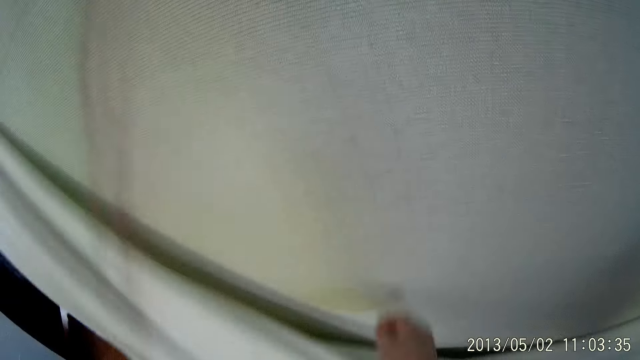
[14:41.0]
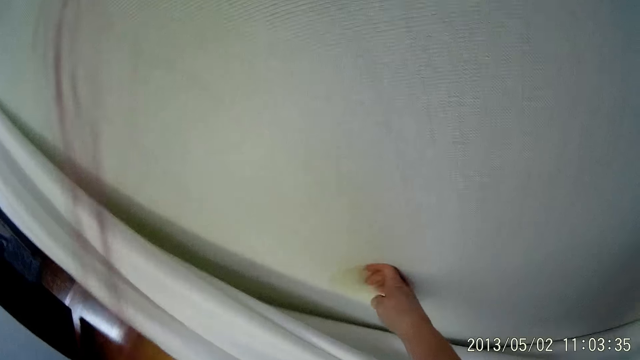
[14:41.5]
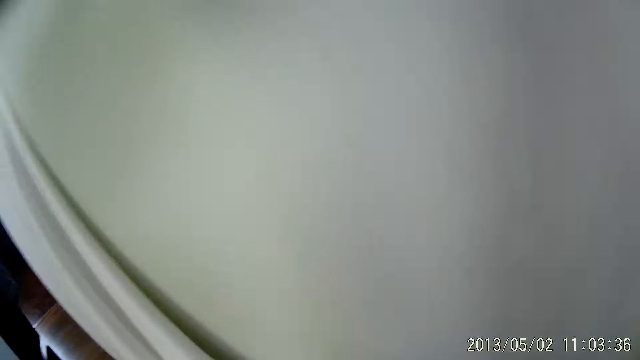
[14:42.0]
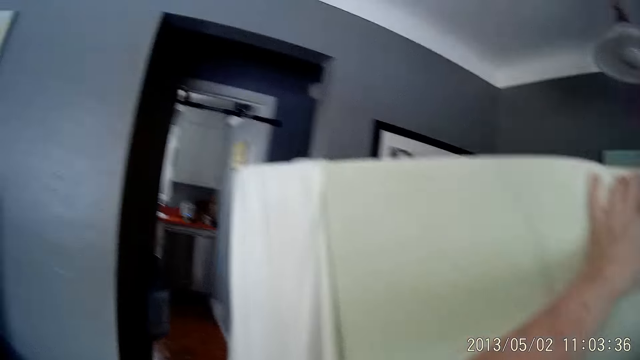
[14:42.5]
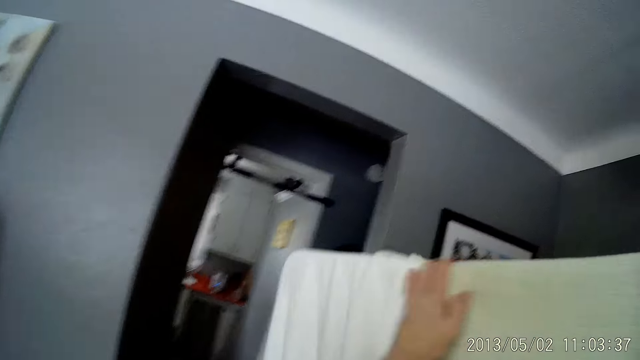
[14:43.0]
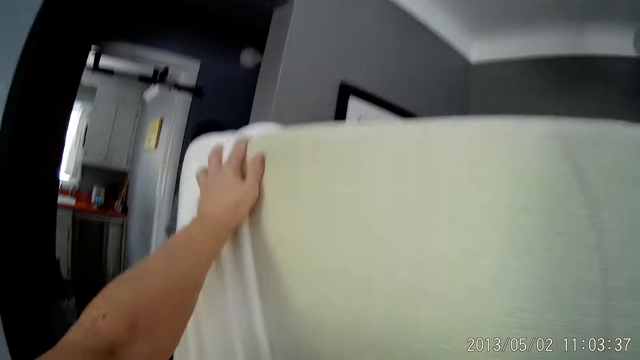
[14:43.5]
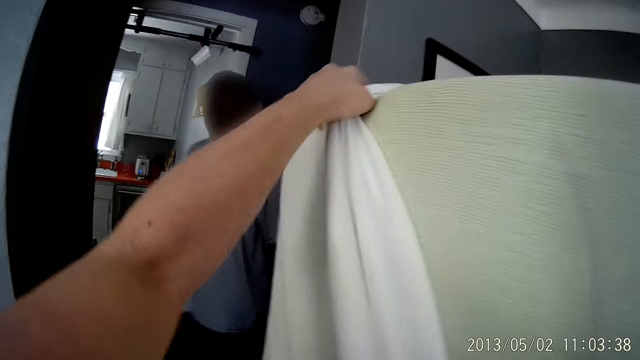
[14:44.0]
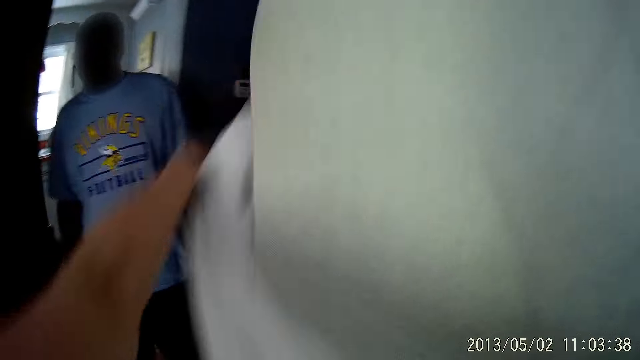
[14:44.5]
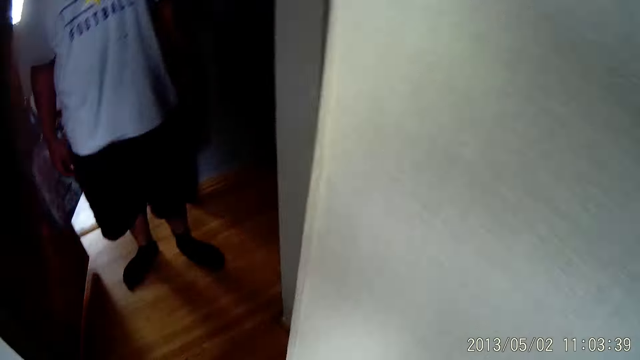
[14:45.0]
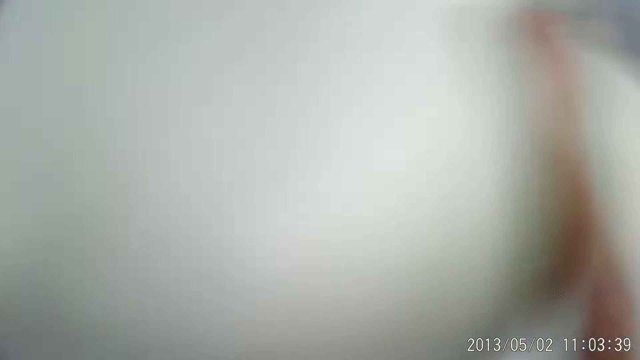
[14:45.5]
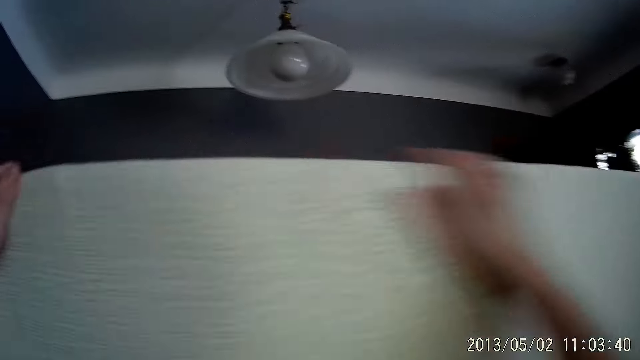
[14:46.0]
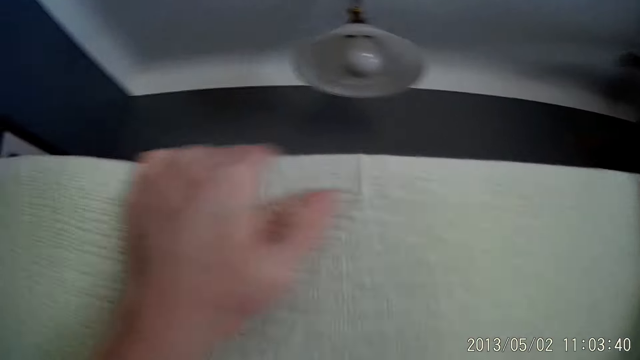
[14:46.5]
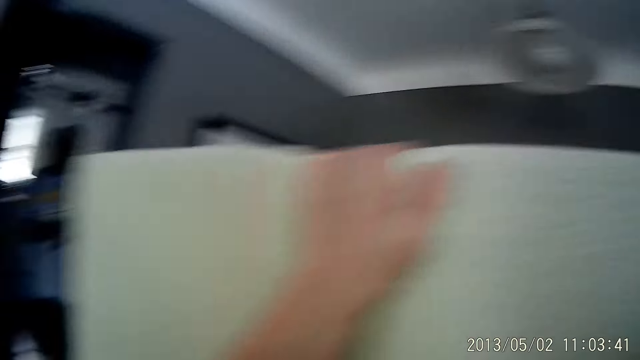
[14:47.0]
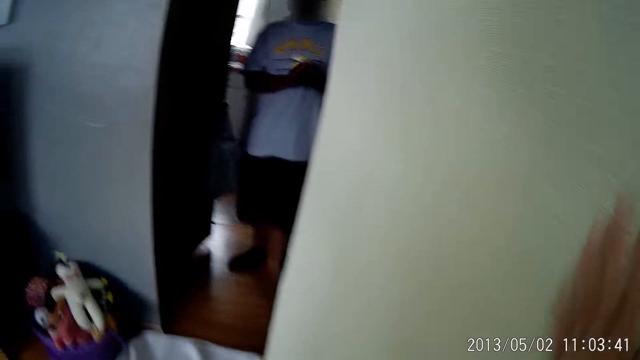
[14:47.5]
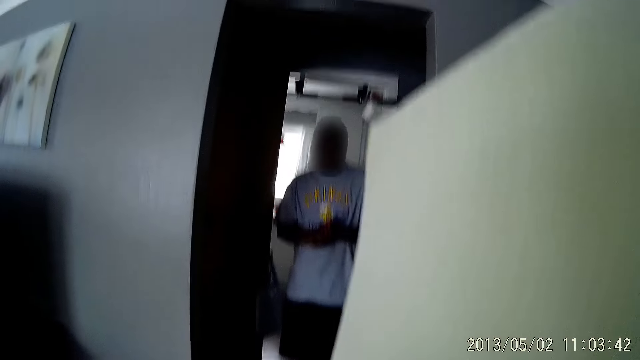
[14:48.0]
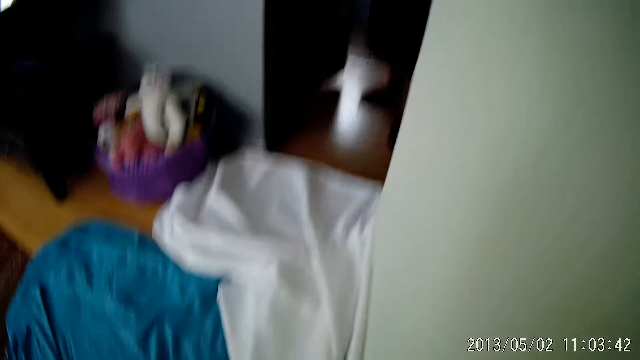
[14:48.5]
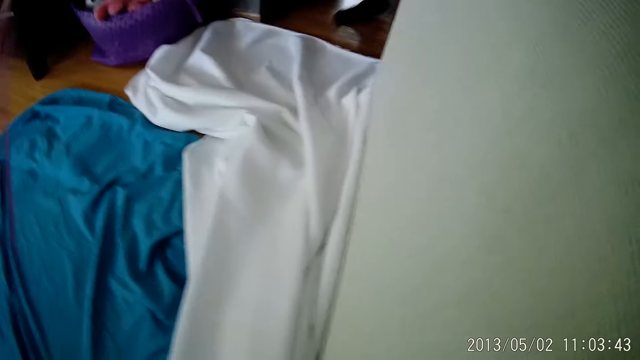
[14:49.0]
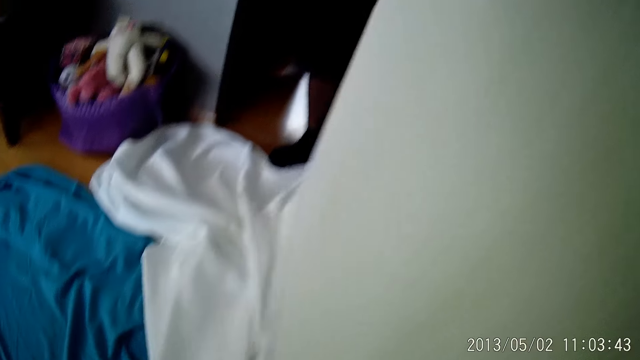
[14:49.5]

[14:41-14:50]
The camera wearer moves the left hand and removes the mattress cover. A man walks into the sitting room. The man stands in the house. The camera wearer moves the hands.

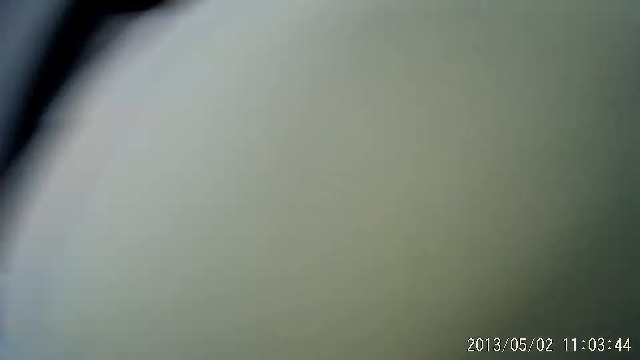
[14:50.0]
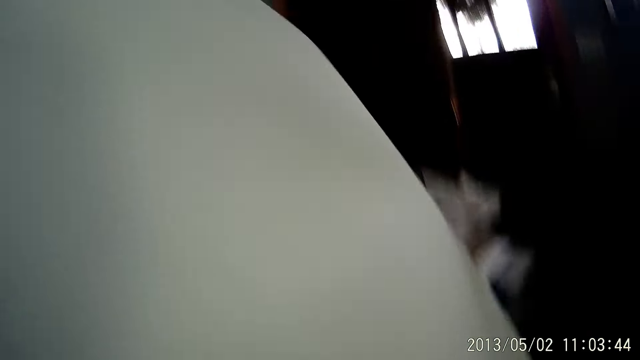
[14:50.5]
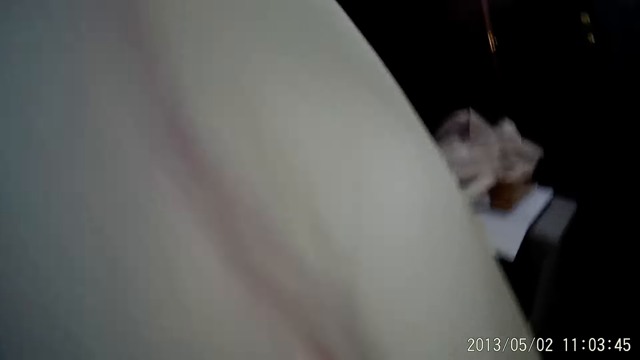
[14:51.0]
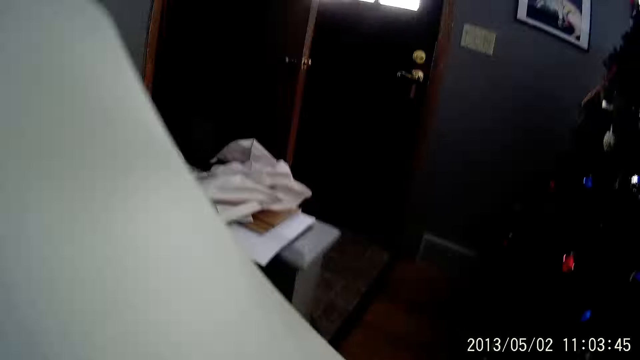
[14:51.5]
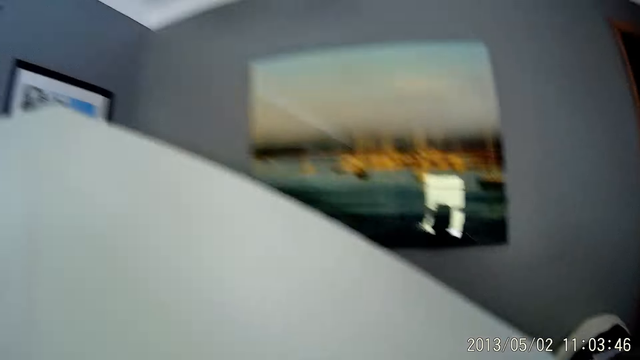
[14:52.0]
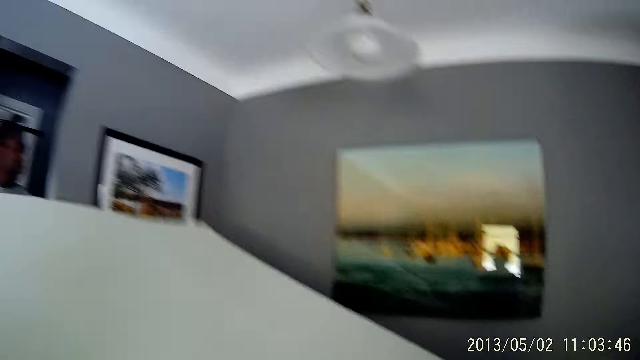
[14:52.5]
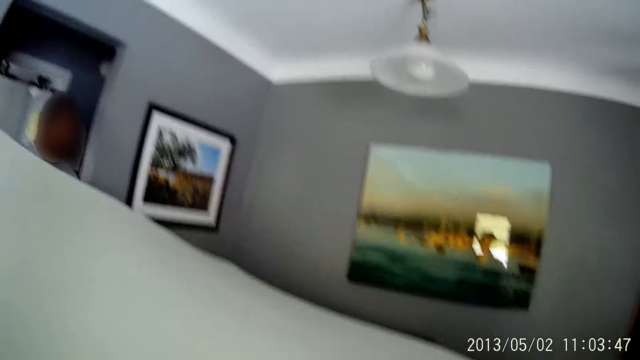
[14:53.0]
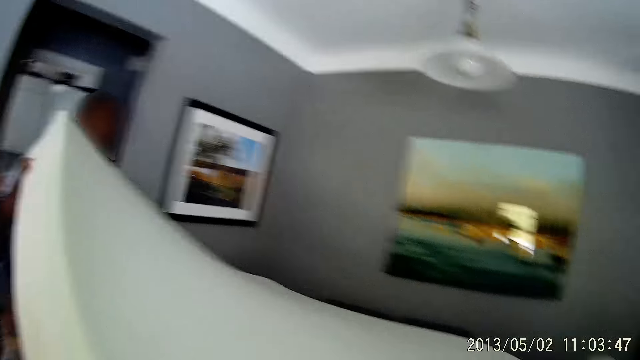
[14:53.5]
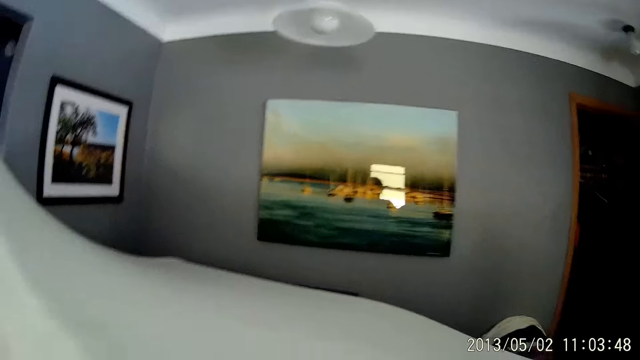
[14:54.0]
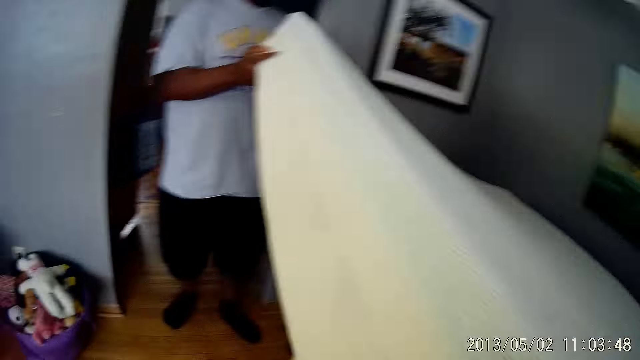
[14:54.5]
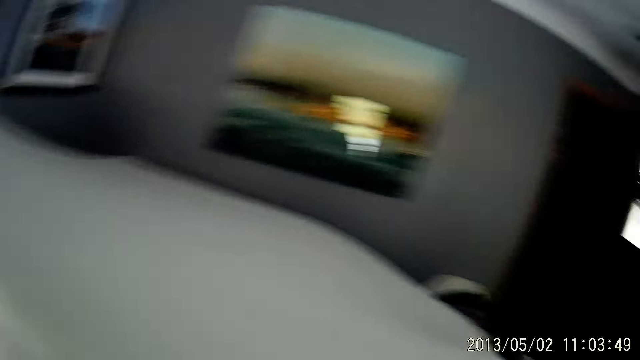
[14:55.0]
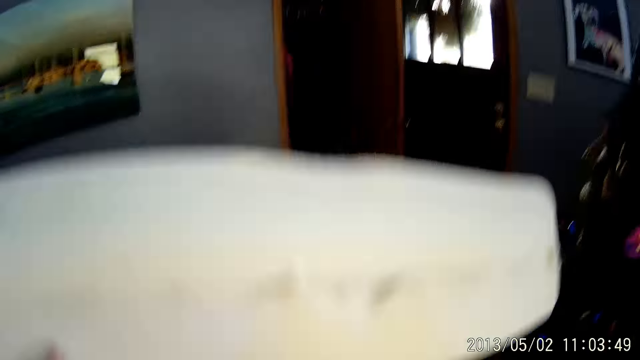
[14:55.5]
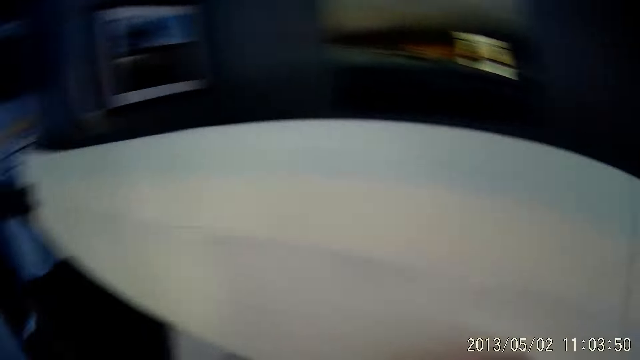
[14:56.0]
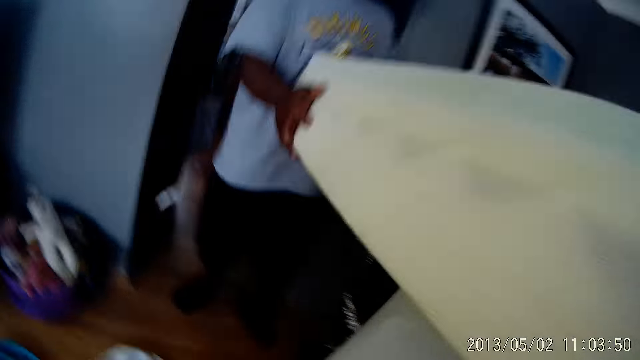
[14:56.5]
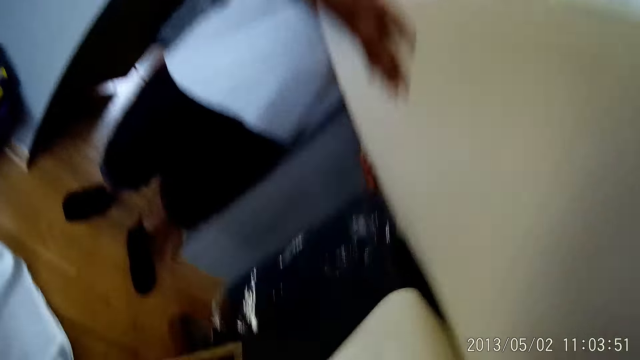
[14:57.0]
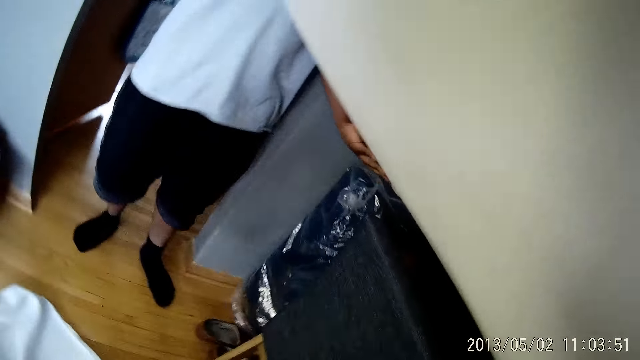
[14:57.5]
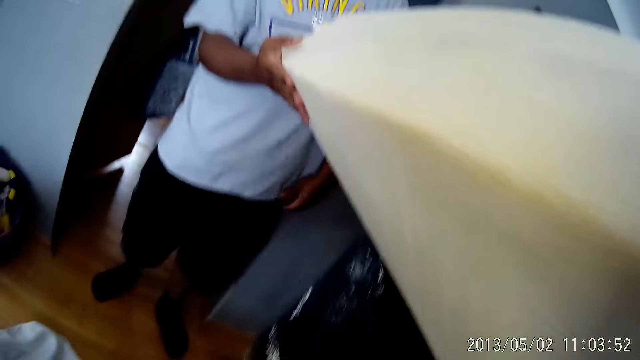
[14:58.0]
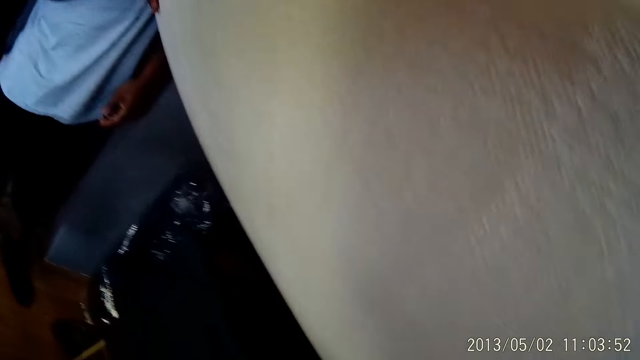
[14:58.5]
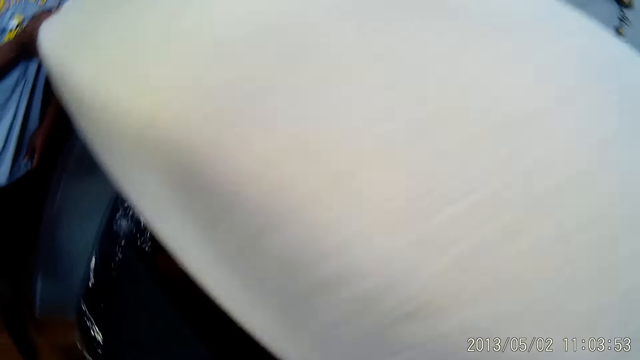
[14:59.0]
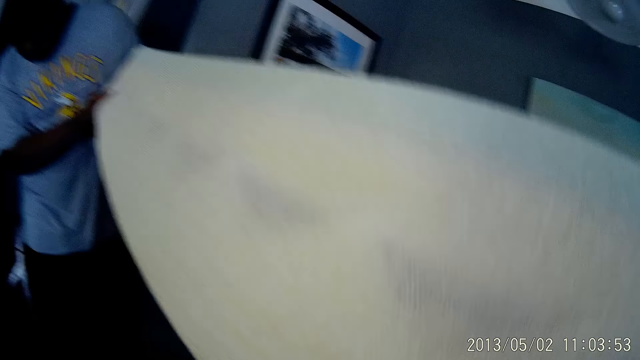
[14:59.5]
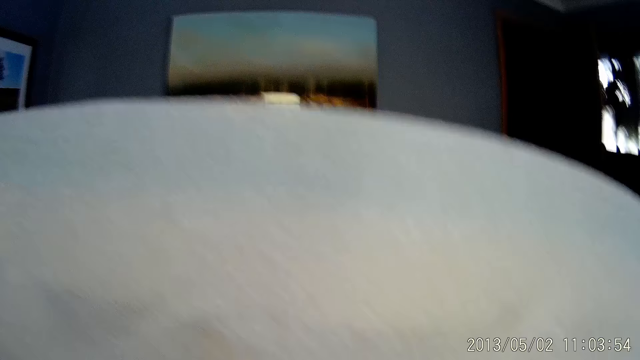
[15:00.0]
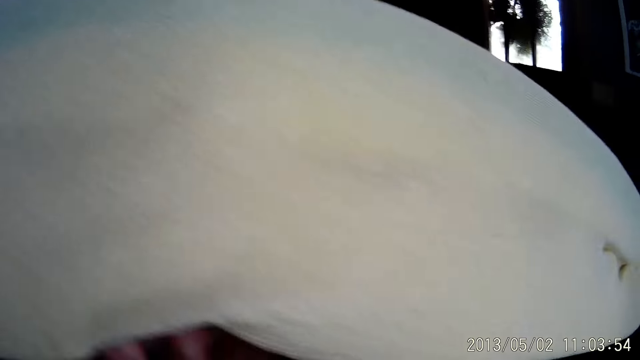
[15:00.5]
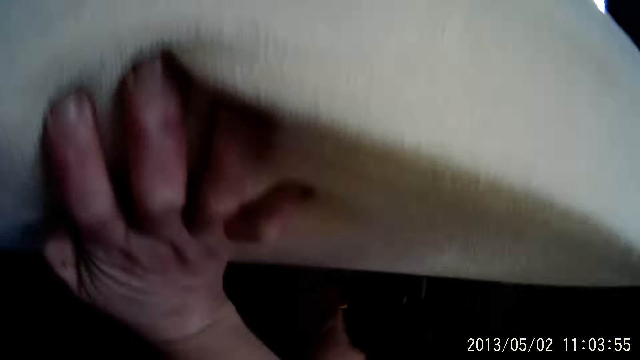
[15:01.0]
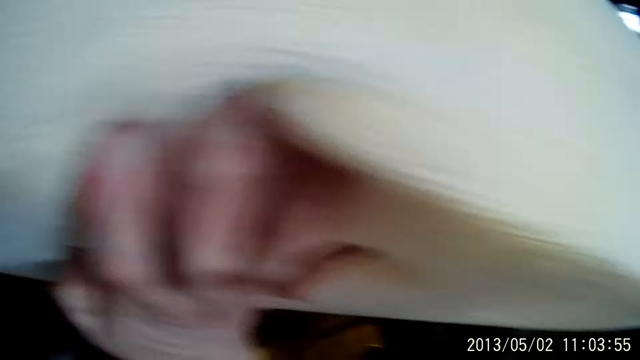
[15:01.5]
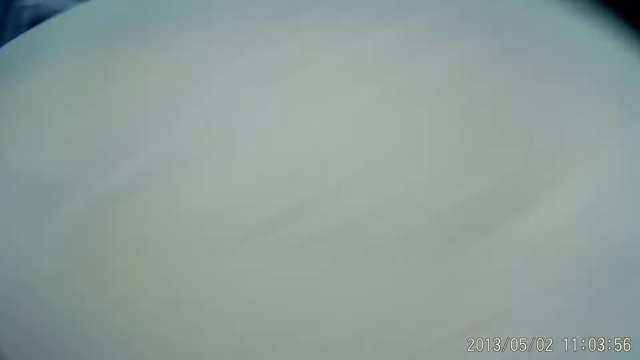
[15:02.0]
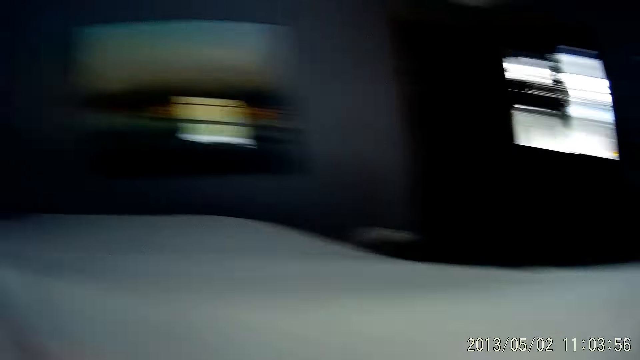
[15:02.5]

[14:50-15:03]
The camera wearer lifts the mattress. They place the mattress on chairs. A man holds the mattress. The man carries the mattress with both hands.
